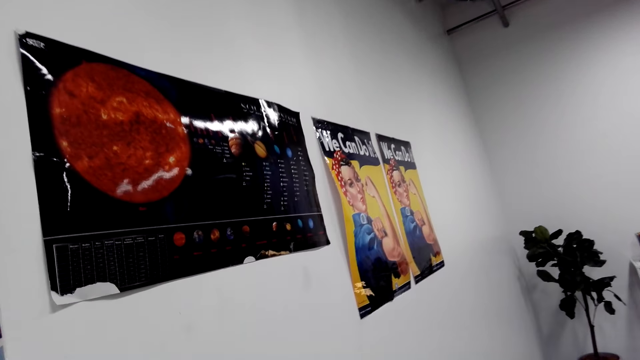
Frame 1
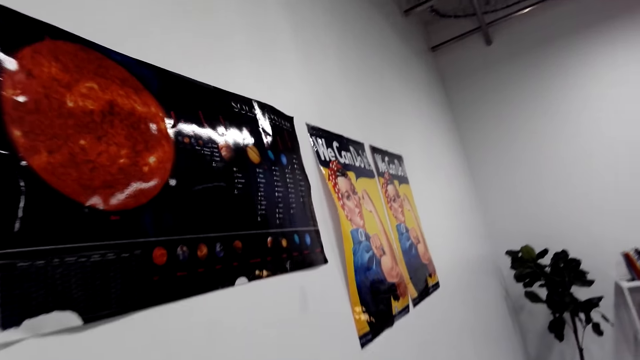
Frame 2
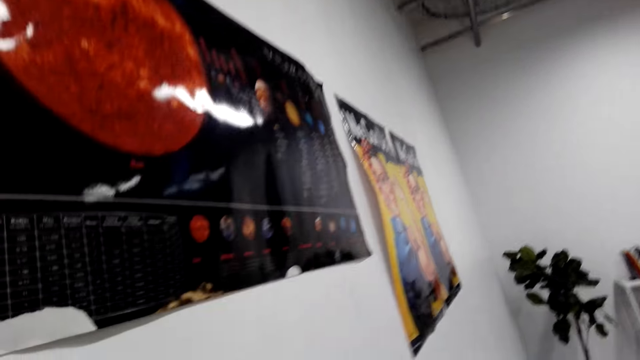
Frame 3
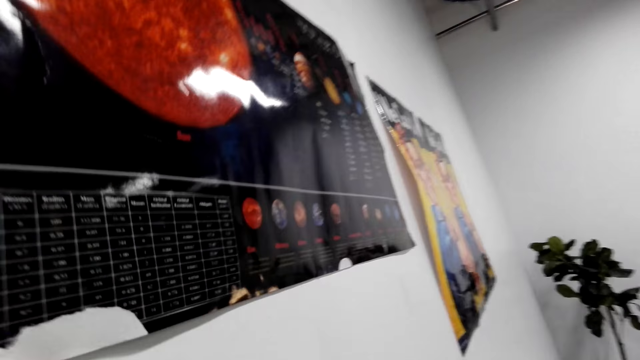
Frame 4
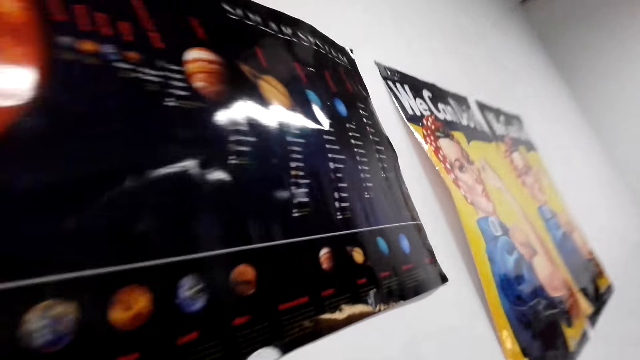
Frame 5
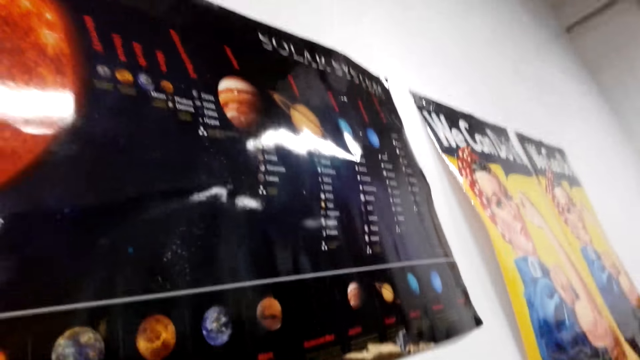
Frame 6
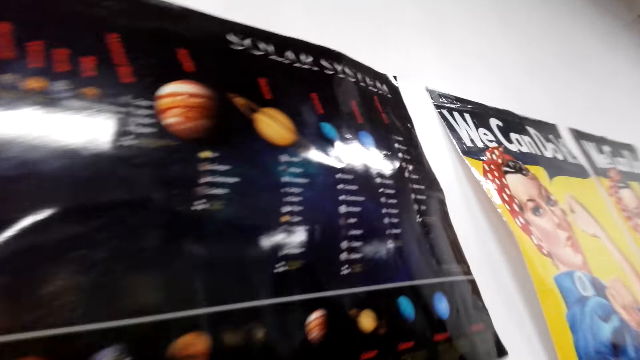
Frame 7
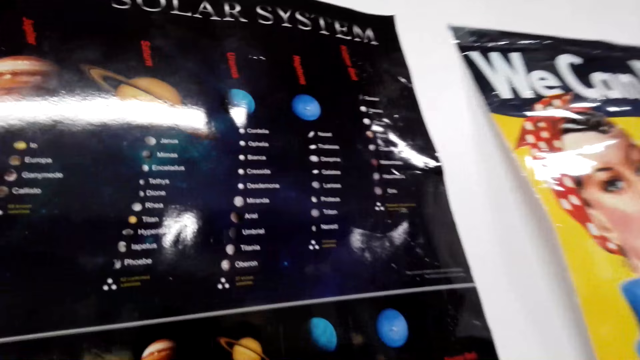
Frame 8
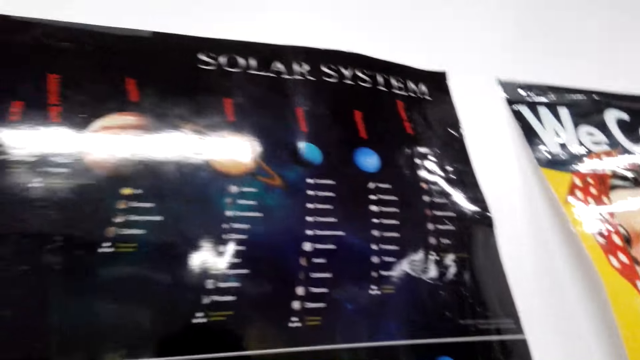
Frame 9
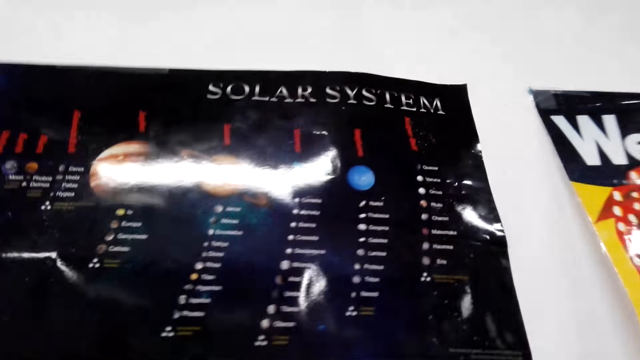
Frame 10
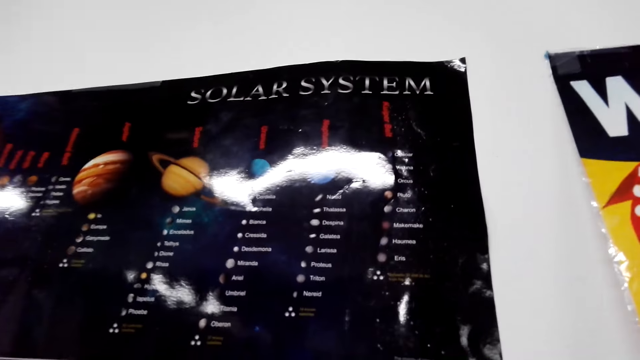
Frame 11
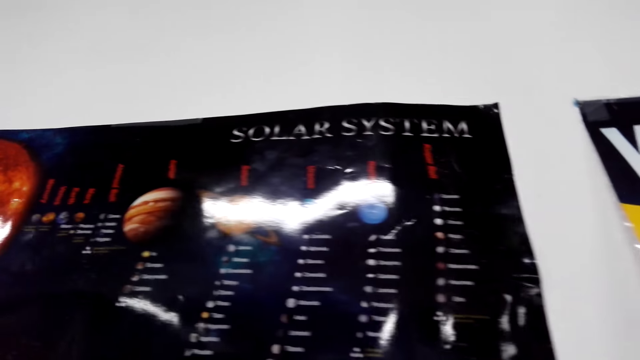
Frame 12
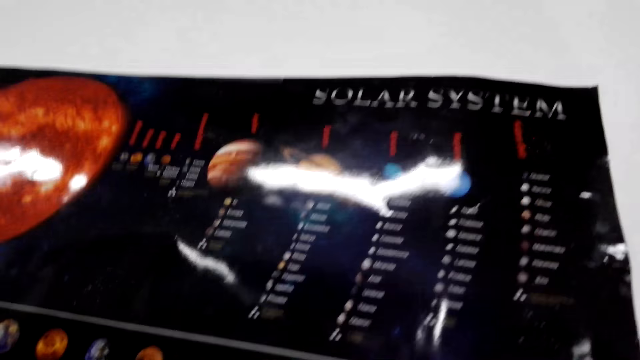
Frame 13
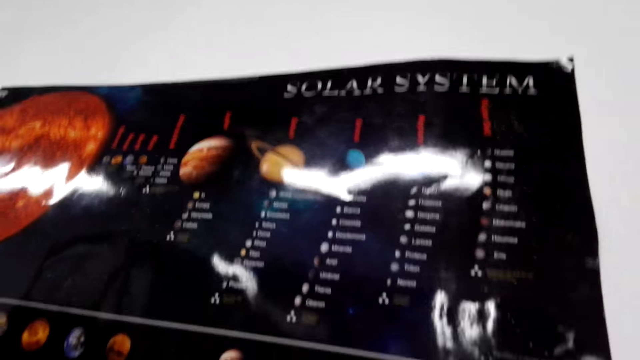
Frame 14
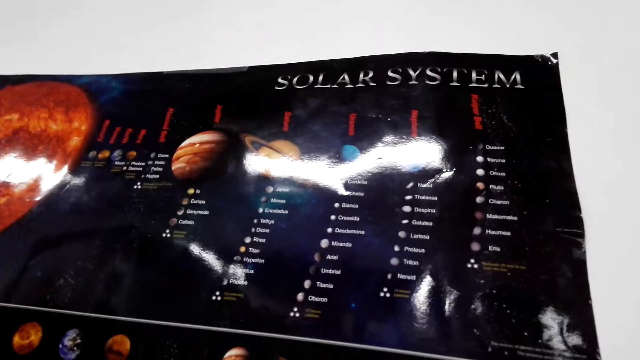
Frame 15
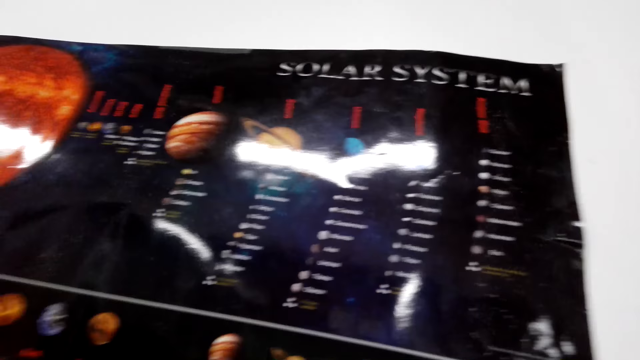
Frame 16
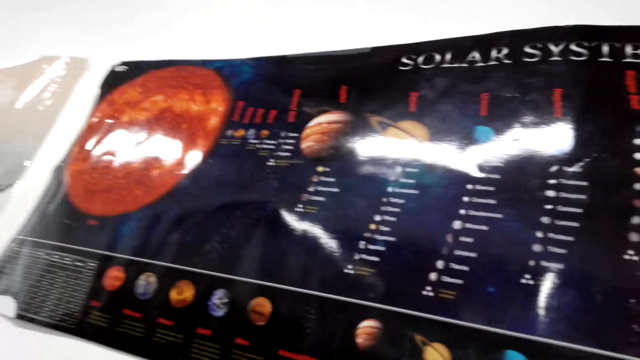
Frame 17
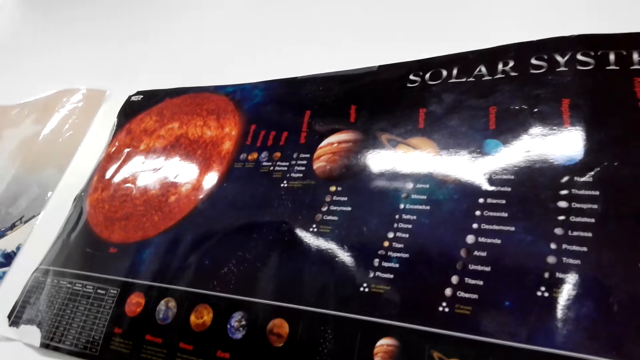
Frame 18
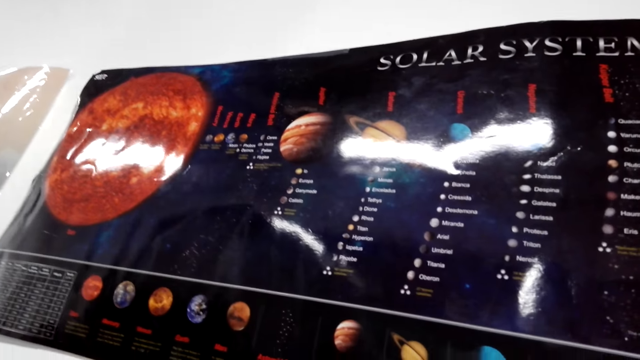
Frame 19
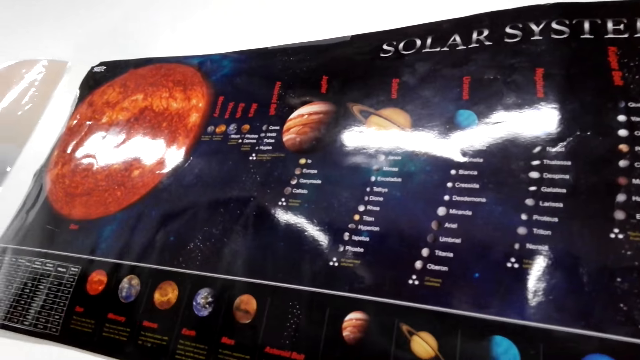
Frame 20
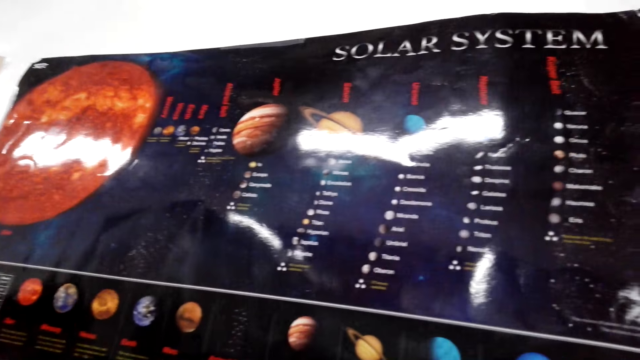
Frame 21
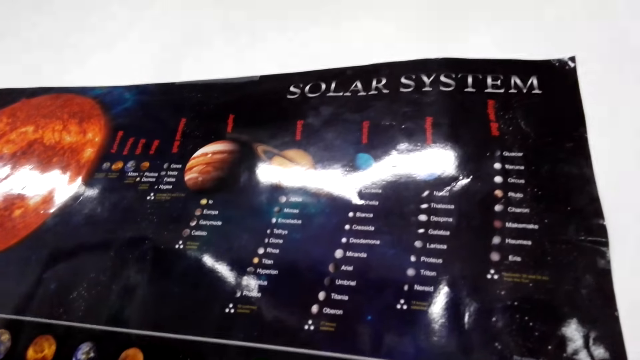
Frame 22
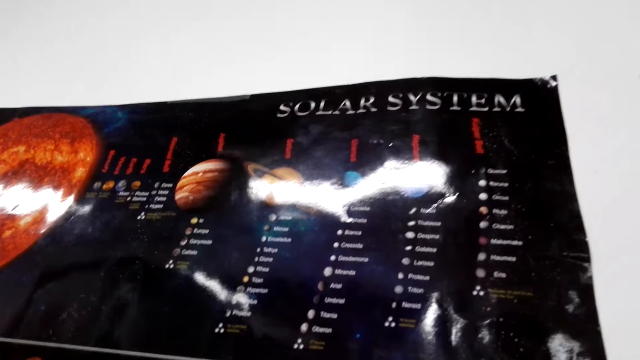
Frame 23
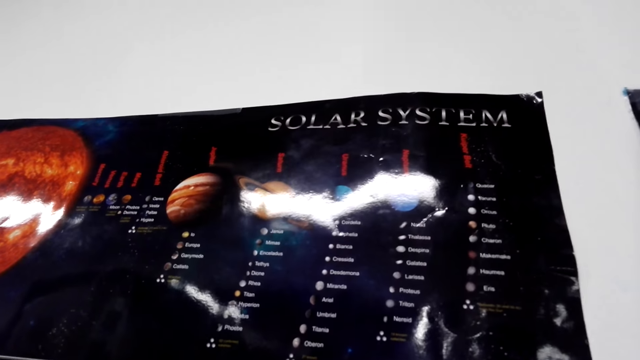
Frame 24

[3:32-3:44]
The camera wearer looks at a picture on the wall.

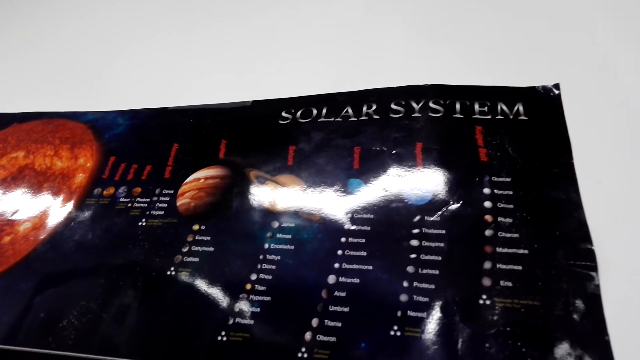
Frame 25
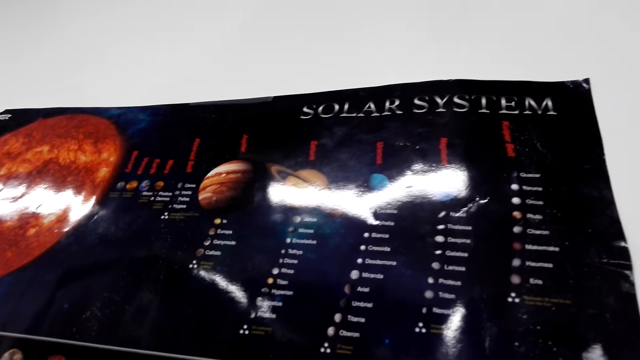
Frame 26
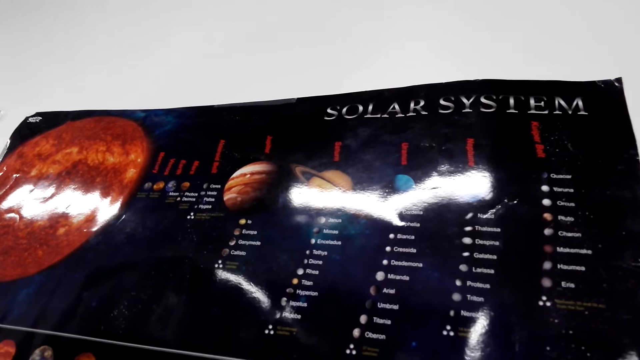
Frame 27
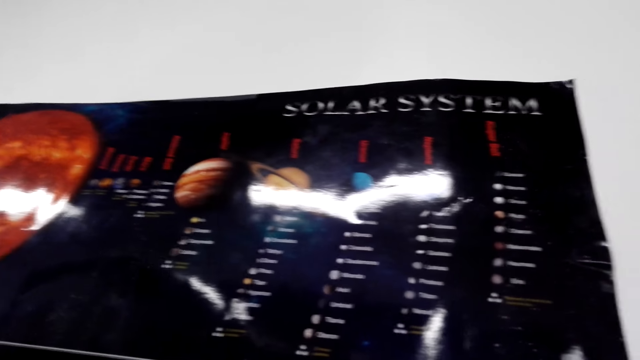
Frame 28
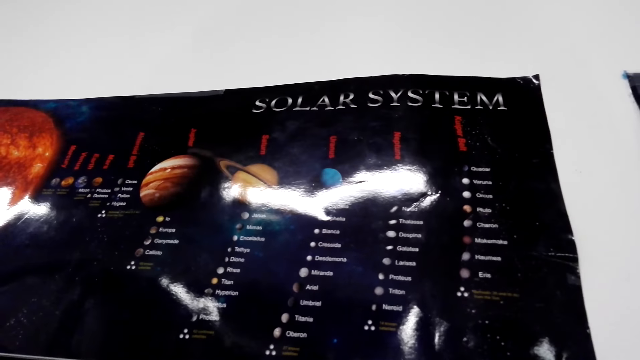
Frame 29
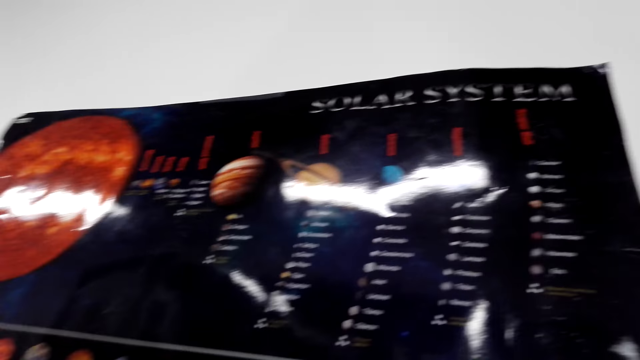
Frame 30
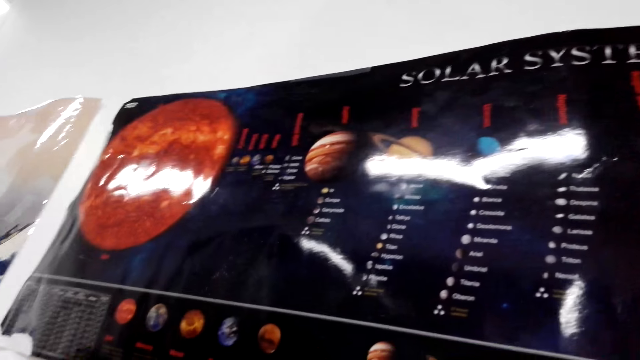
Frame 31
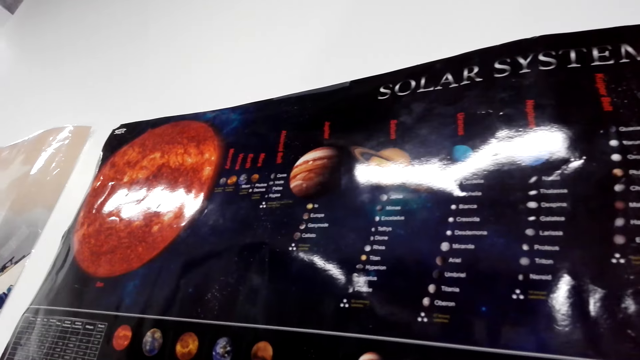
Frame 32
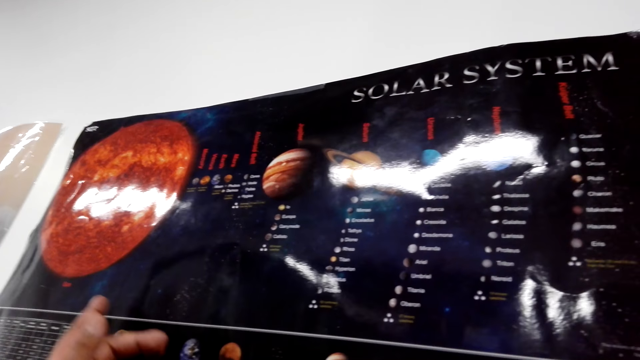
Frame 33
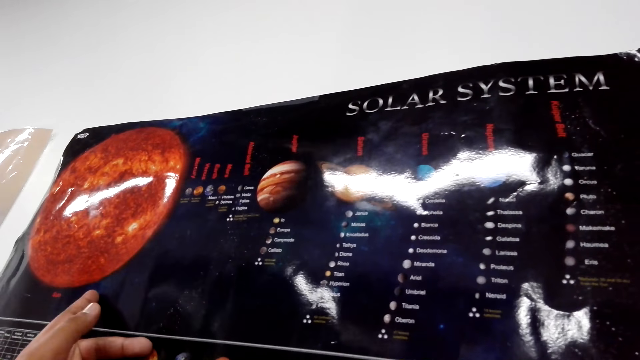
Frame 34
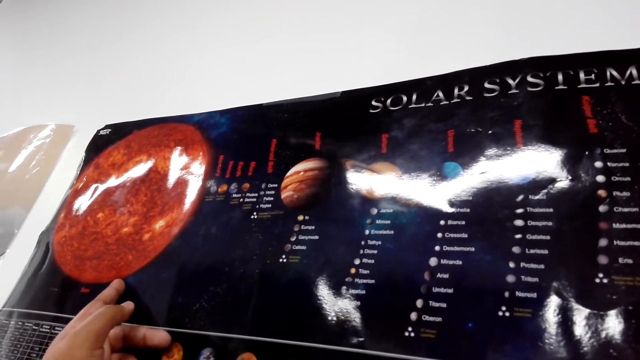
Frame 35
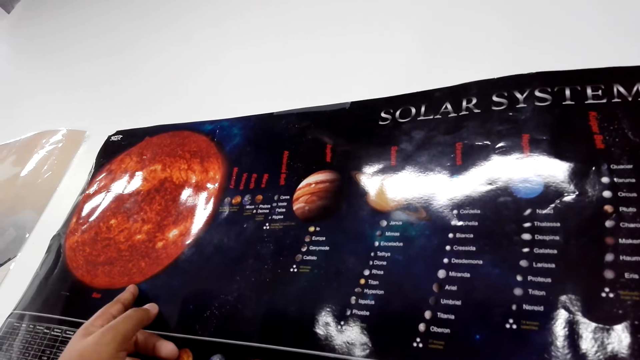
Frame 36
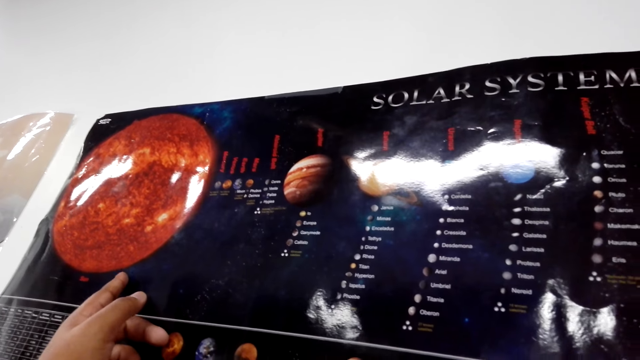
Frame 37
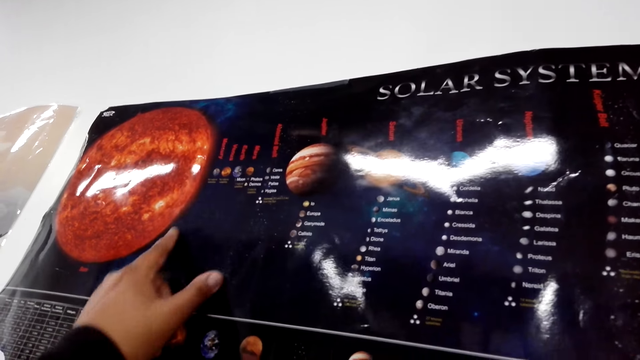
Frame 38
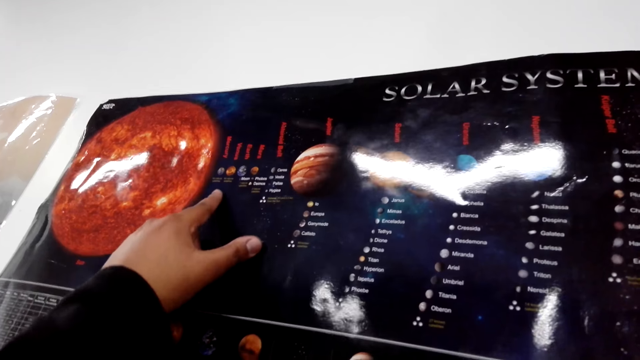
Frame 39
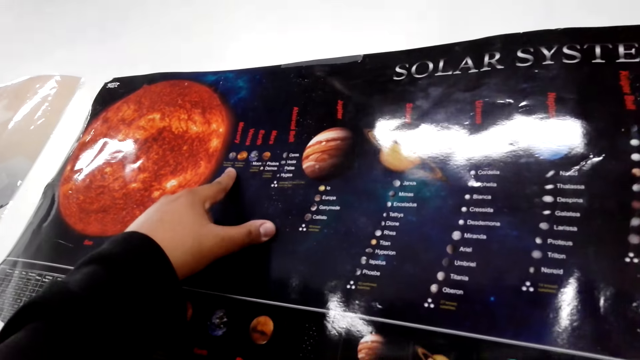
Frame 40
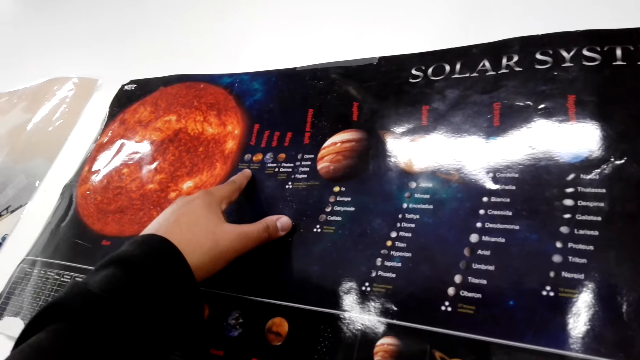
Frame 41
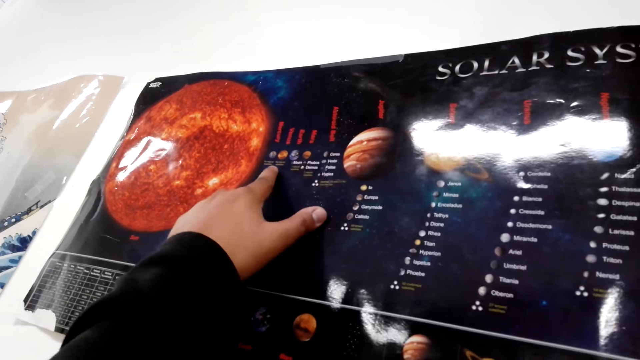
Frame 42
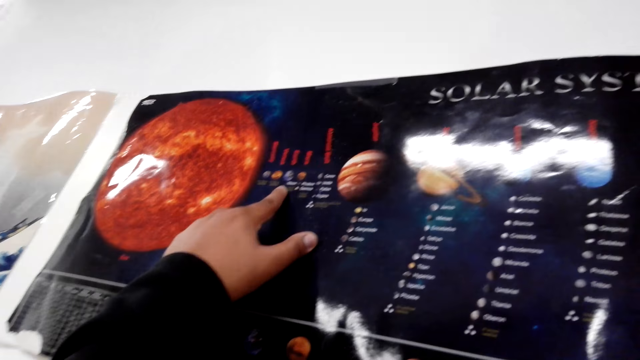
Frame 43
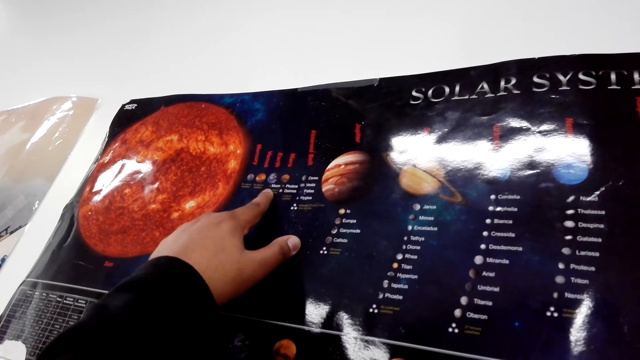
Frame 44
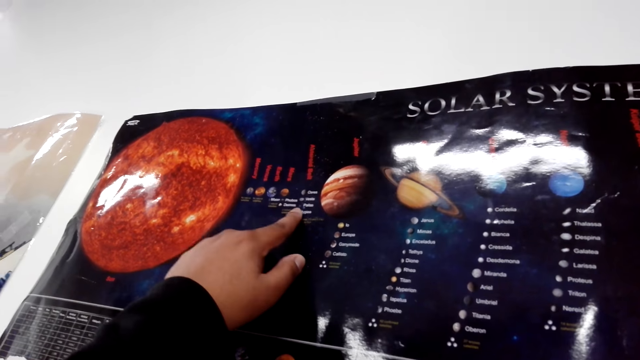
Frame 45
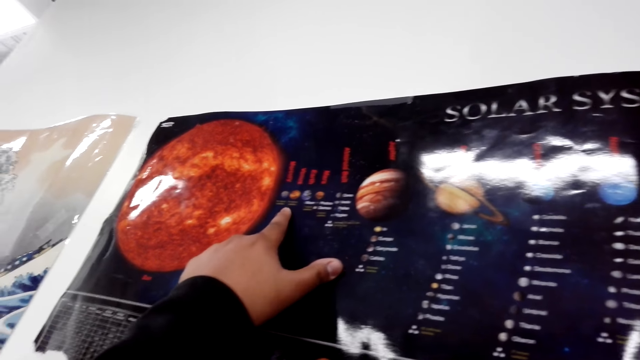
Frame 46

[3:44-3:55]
The camera wearer points at the chart.
